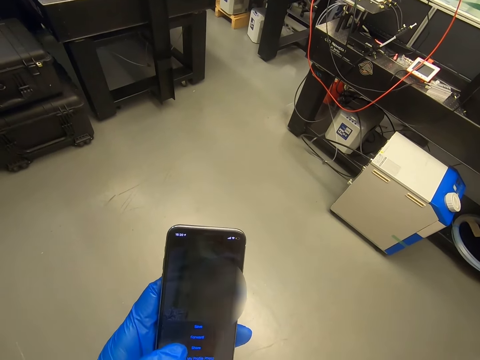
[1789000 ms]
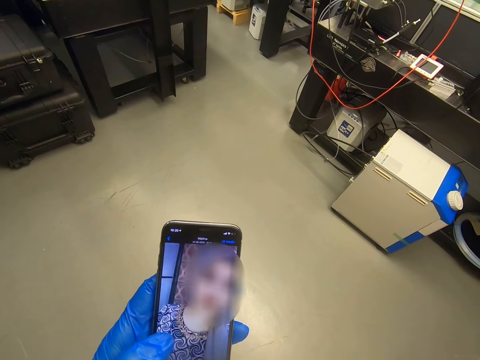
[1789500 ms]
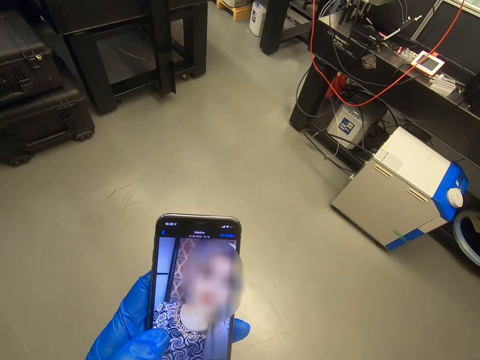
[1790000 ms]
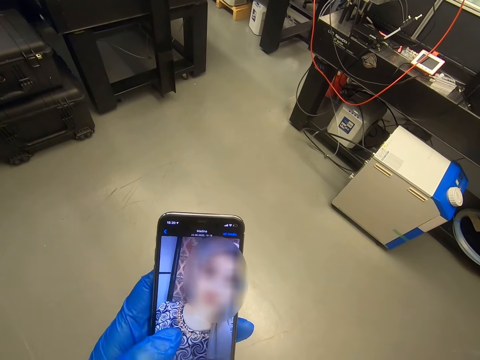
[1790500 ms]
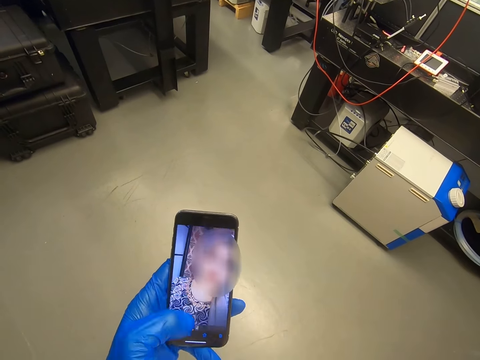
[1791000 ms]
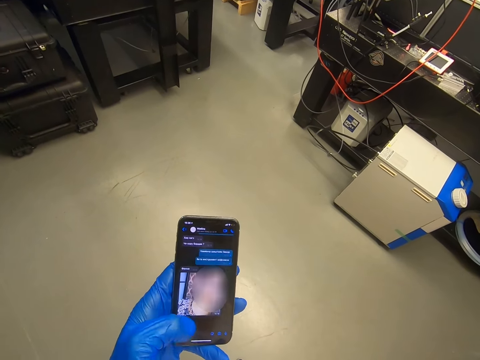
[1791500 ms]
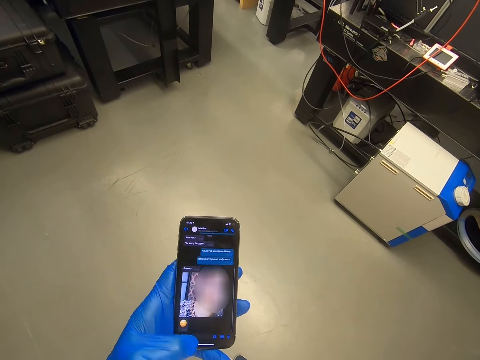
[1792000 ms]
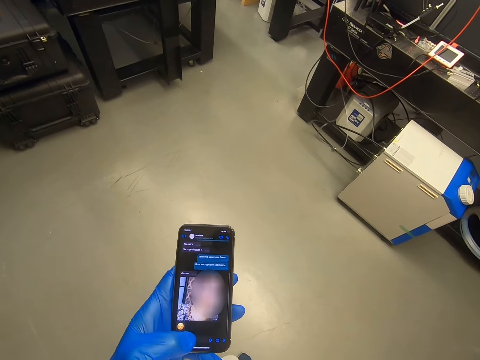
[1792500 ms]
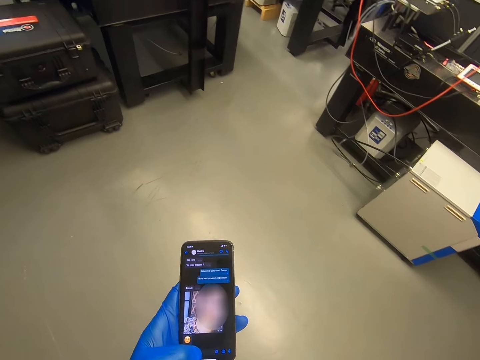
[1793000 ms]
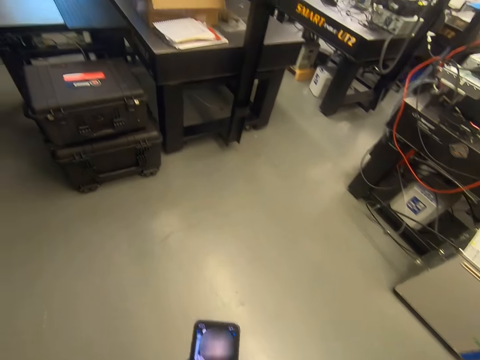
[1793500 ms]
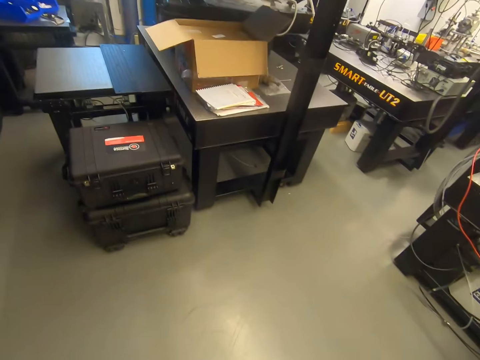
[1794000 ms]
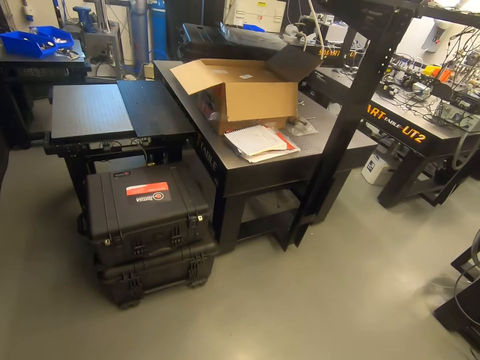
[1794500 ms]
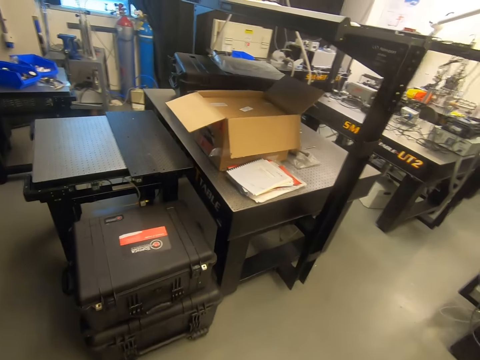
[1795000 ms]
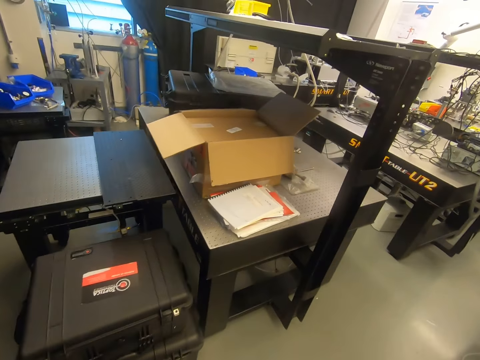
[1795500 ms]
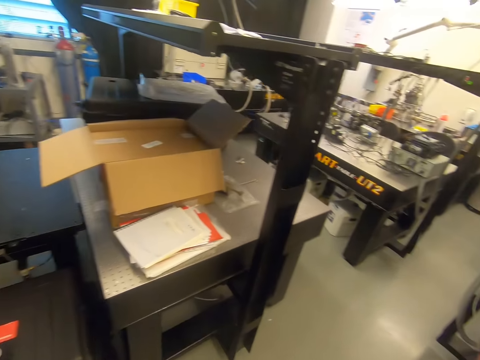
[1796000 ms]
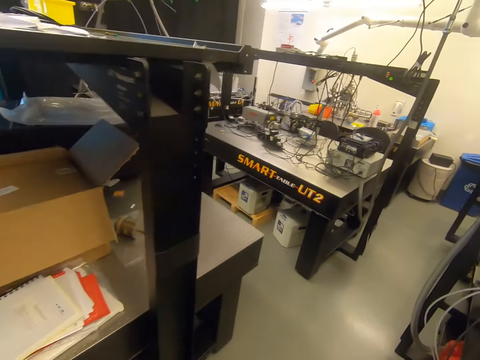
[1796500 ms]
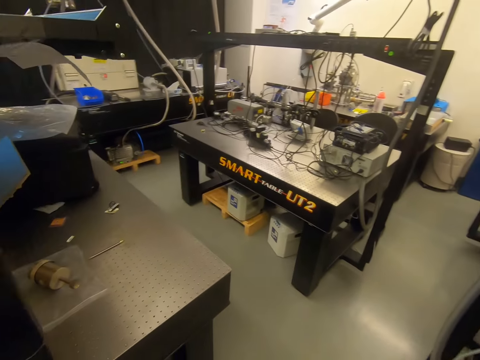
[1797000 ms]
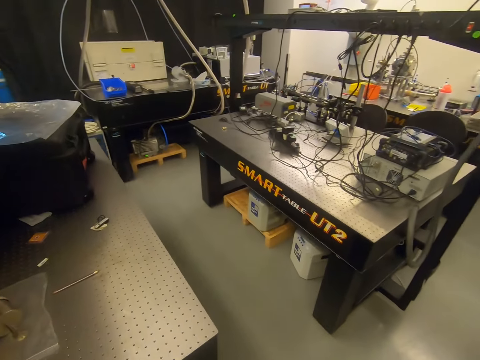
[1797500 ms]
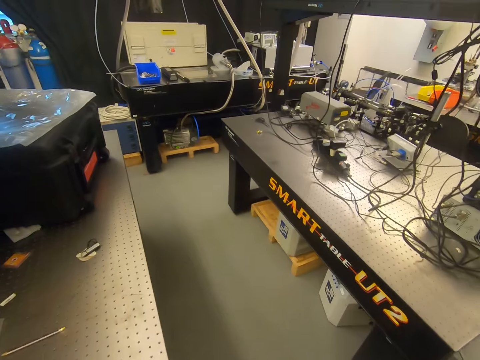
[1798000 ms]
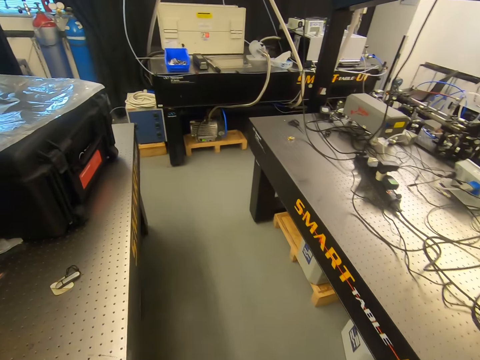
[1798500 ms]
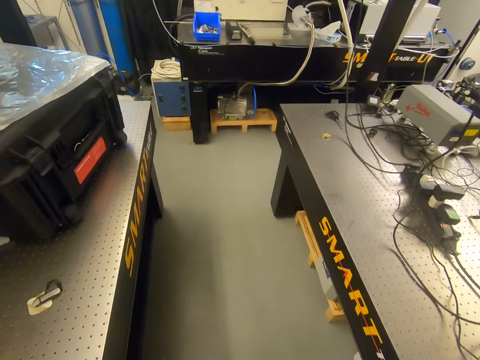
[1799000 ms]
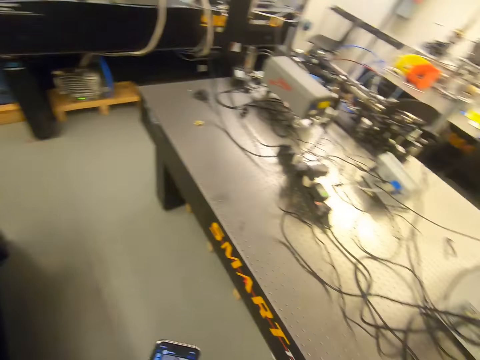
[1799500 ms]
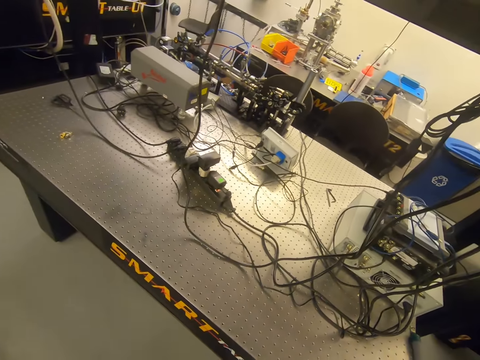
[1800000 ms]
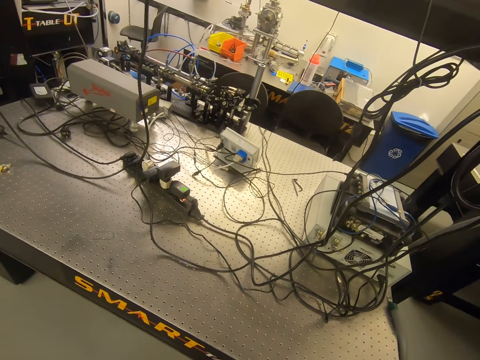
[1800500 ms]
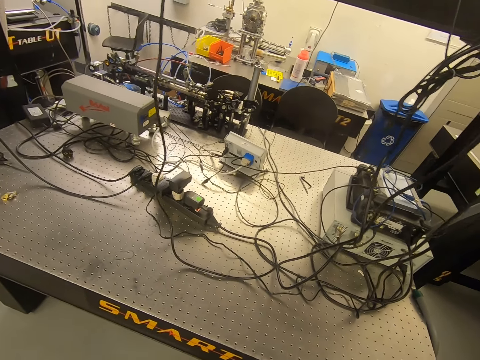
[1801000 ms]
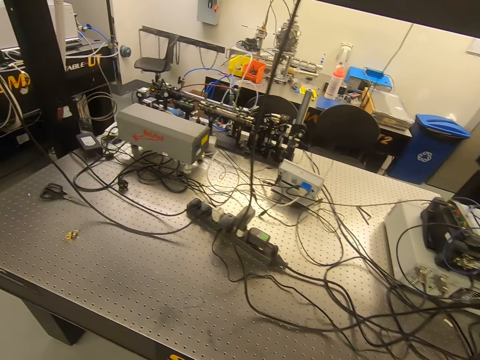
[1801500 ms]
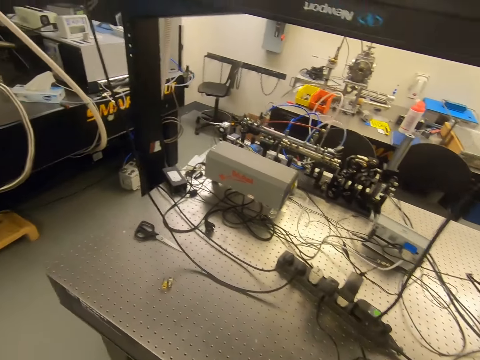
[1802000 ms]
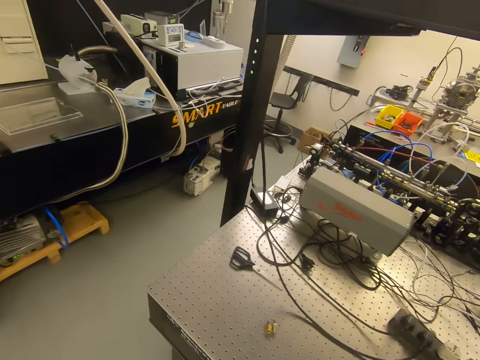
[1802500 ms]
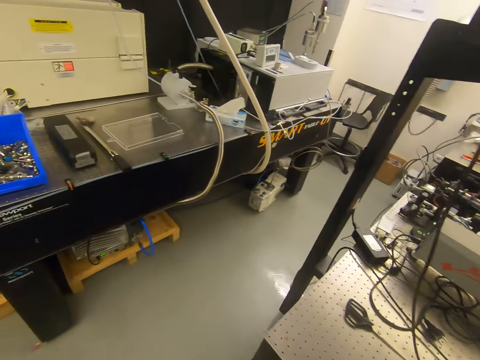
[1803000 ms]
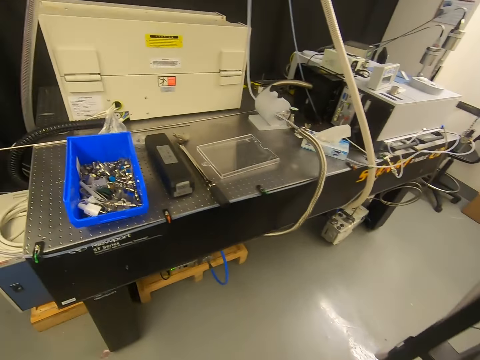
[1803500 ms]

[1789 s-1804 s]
The camera wearer dials the phone. They walk in the warehouse.

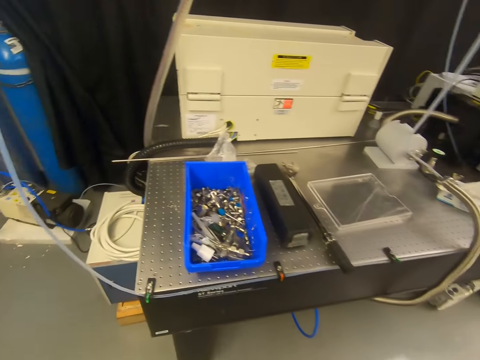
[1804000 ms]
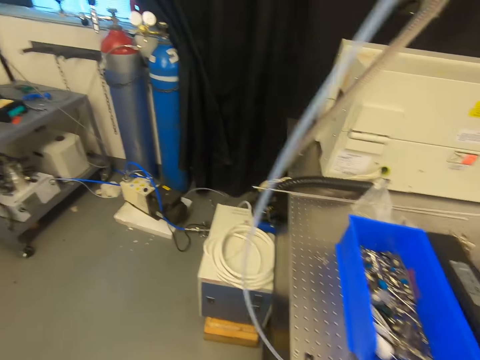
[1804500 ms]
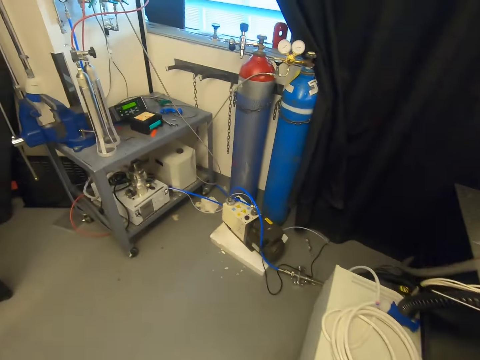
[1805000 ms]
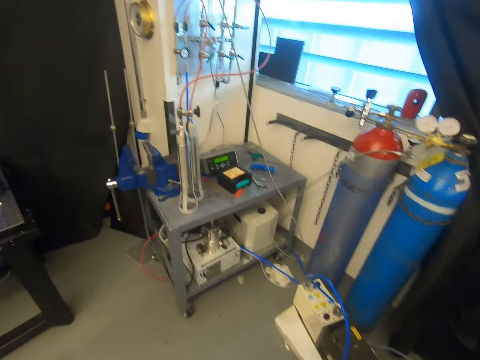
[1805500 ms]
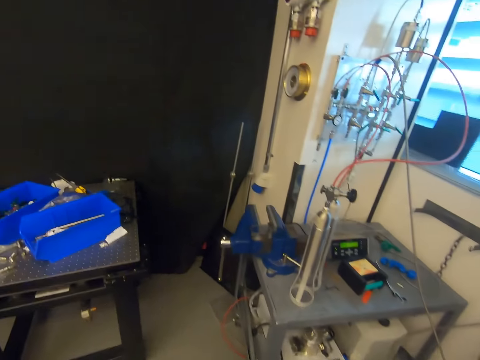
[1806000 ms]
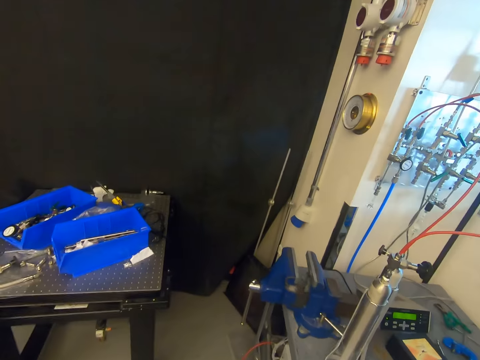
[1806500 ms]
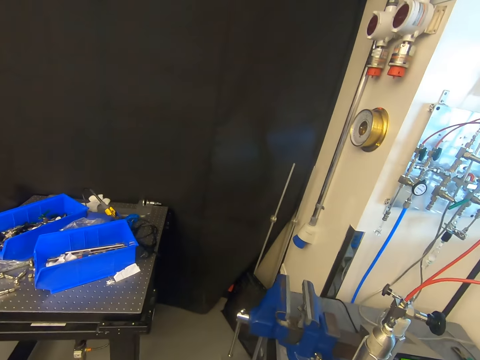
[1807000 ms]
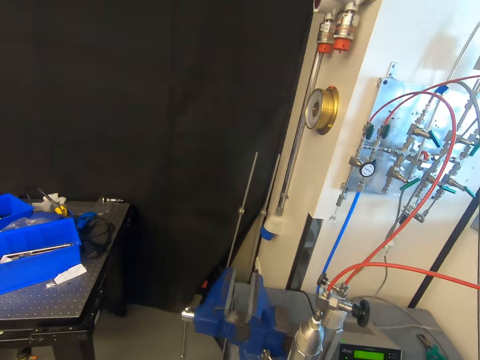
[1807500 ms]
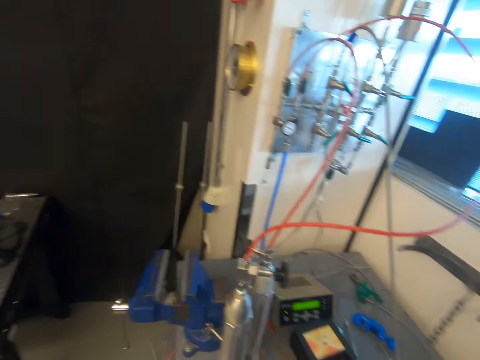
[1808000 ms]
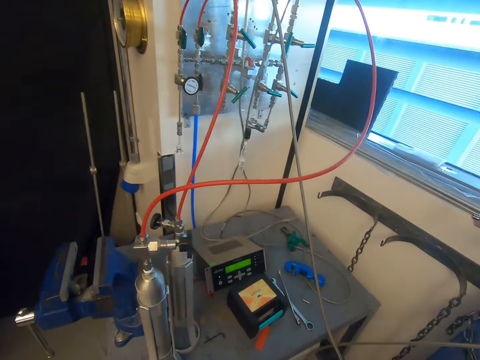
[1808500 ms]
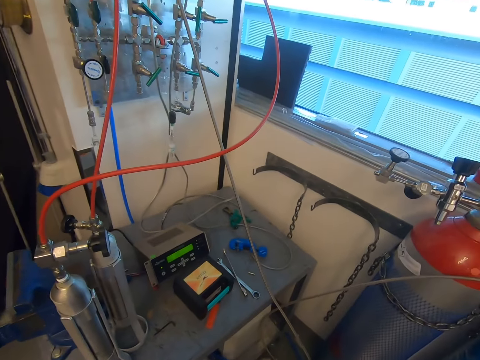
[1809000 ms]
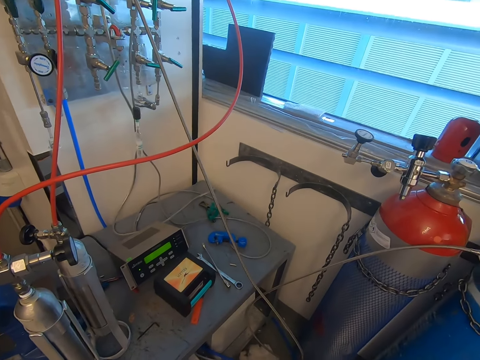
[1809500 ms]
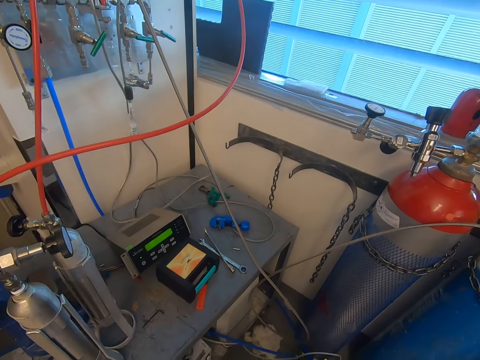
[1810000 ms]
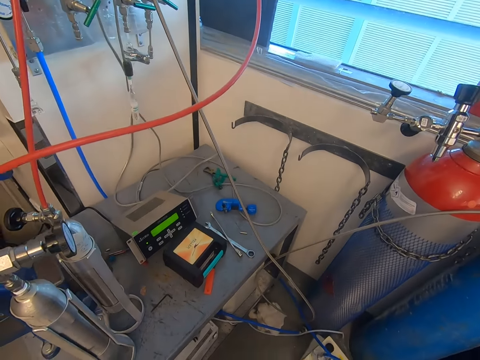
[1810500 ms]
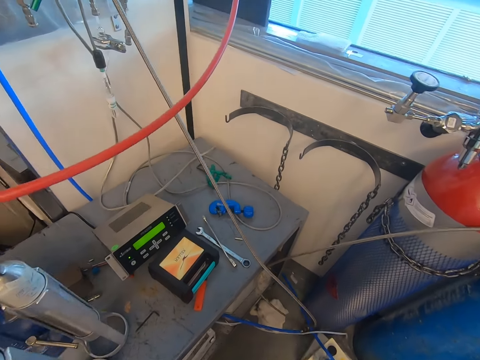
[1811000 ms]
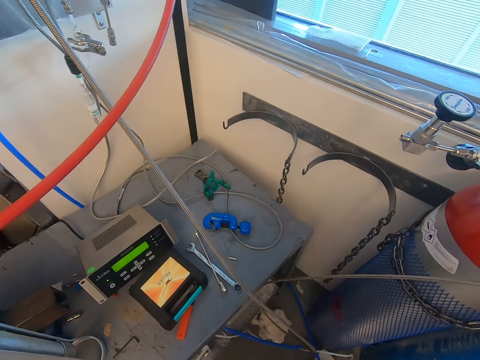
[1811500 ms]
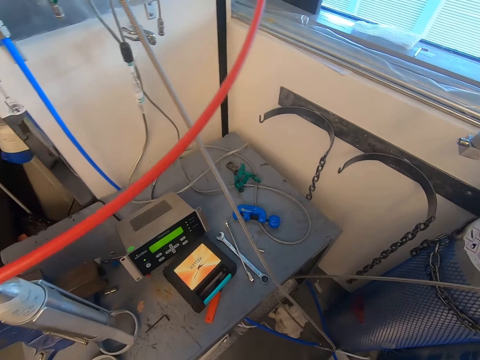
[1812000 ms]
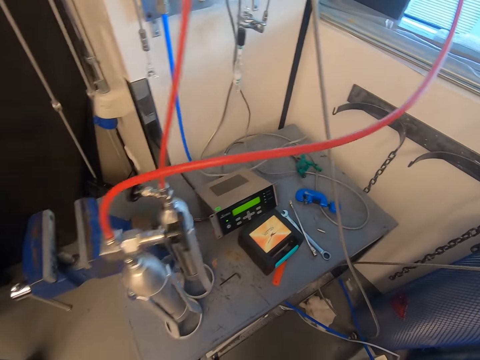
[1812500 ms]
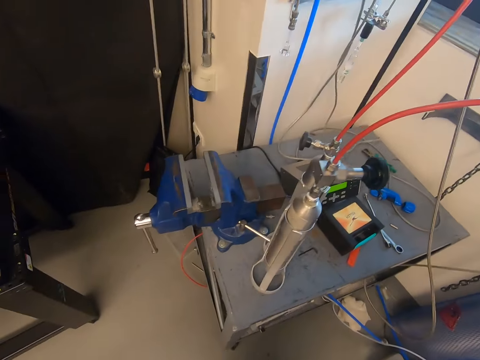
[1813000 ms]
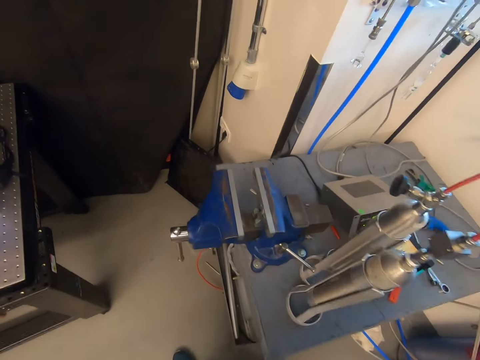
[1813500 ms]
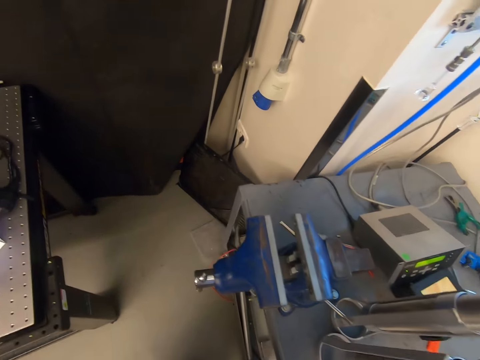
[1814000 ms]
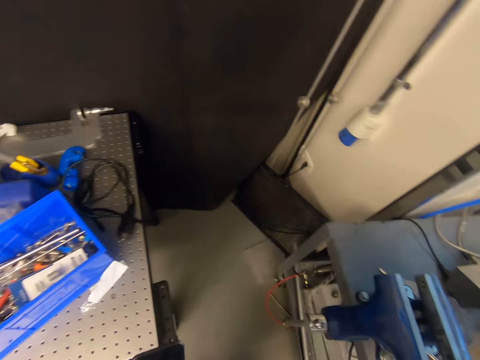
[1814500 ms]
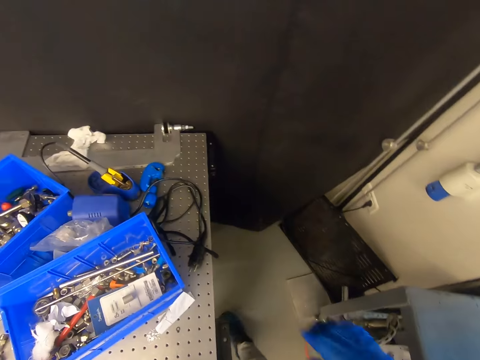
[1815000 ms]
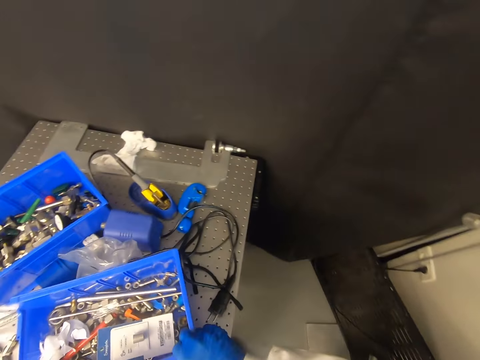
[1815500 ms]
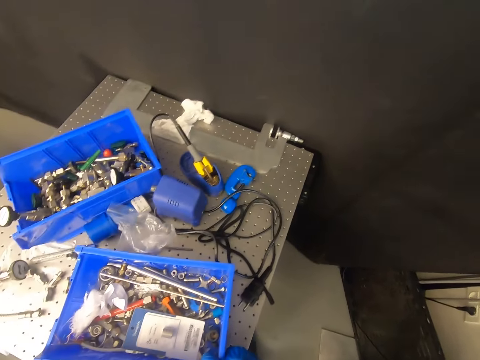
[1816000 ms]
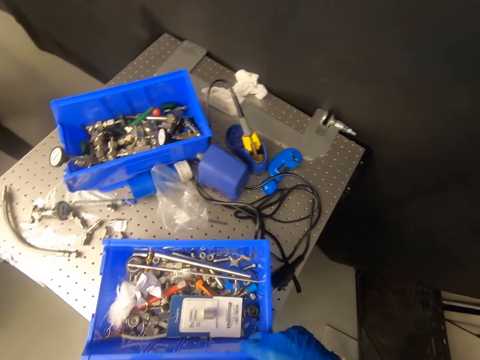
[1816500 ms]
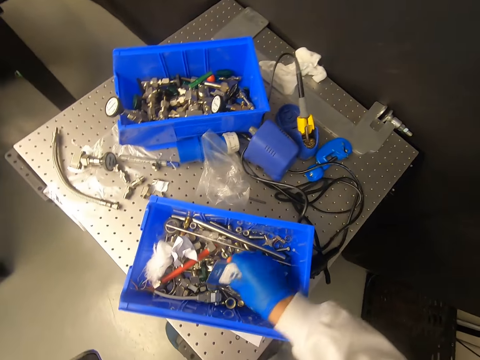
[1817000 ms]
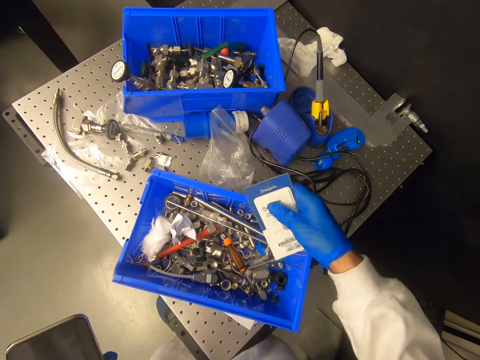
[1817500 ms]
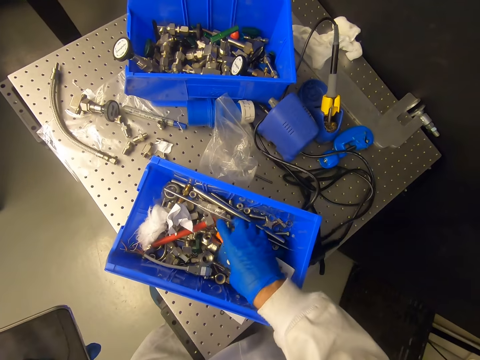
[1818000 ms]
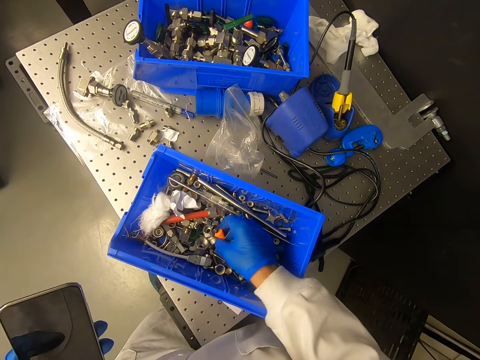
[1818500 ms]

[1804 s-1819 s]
The camera wearer pulls the tray.
